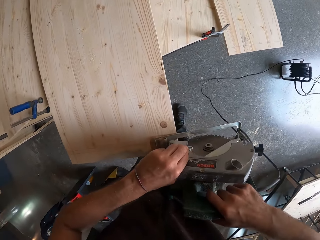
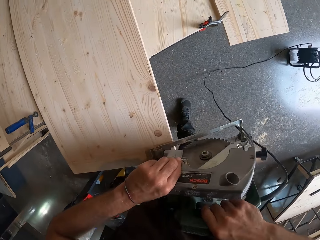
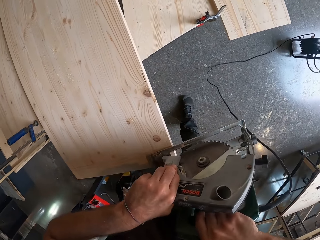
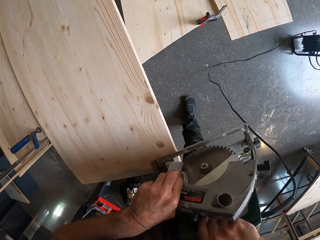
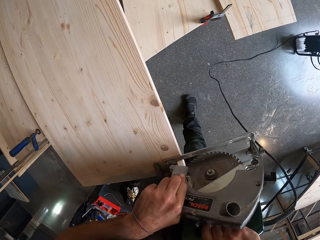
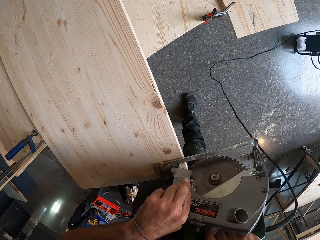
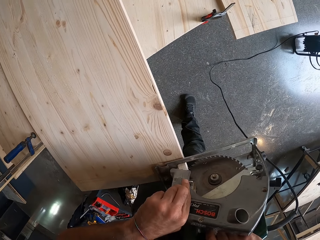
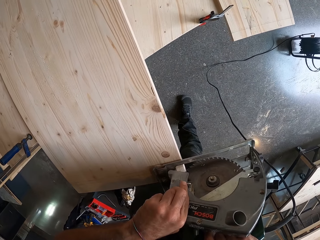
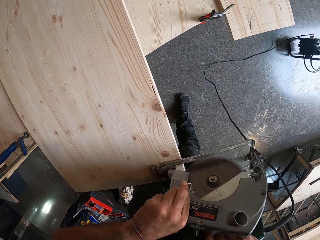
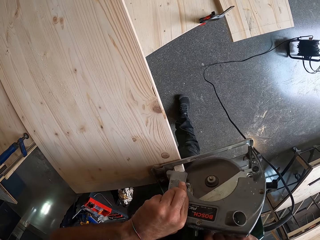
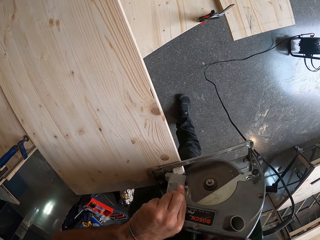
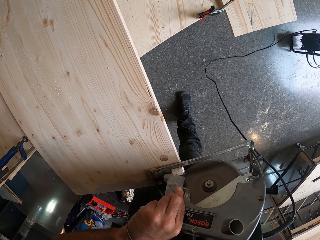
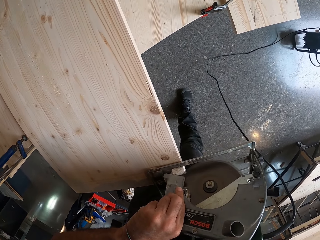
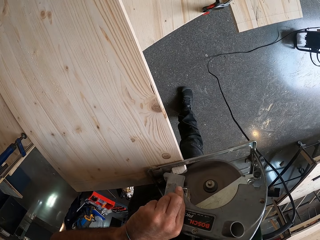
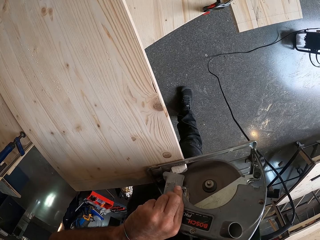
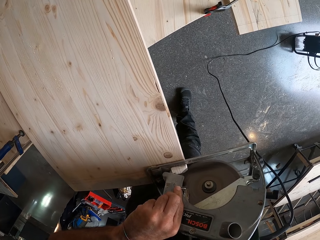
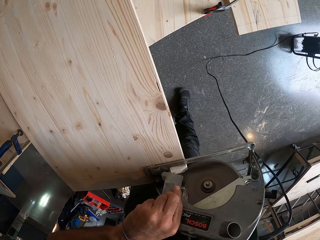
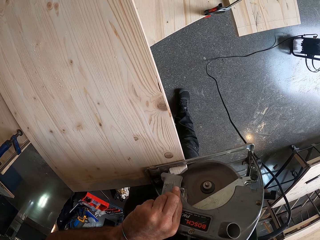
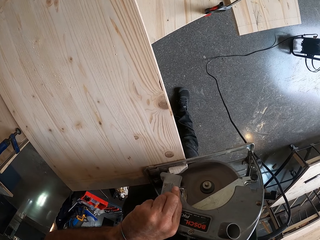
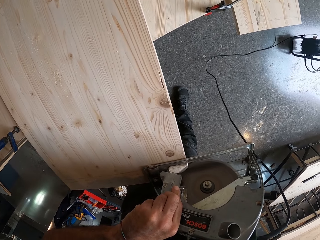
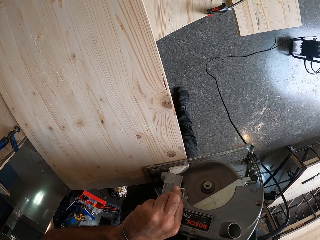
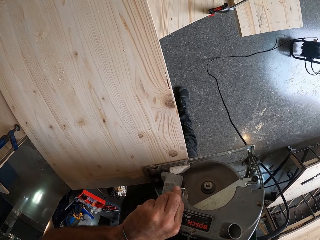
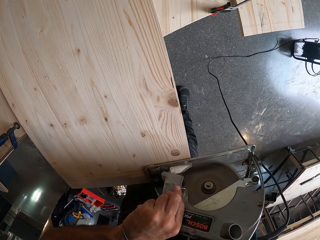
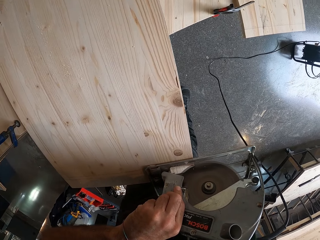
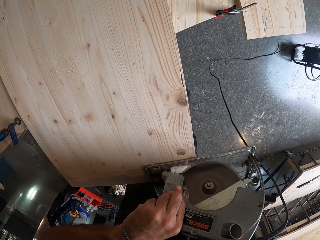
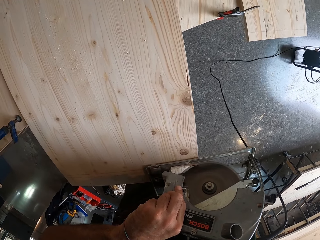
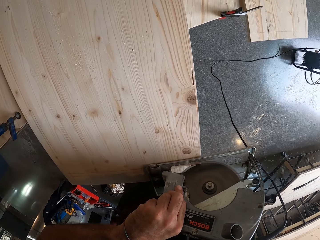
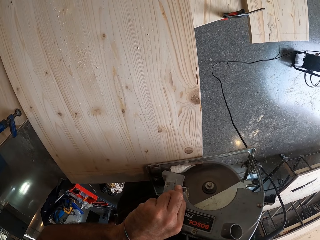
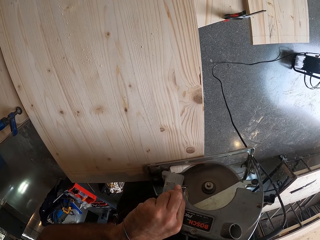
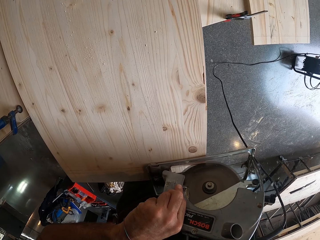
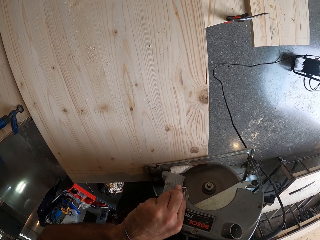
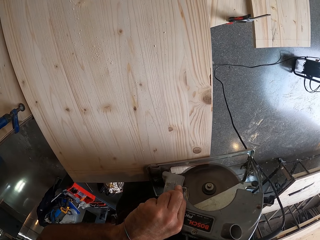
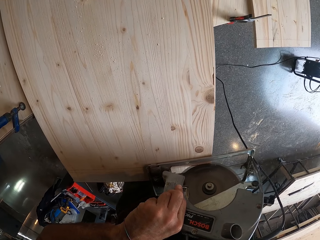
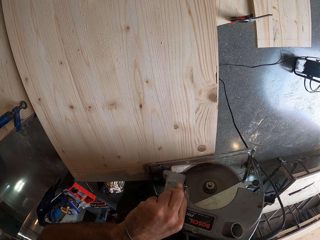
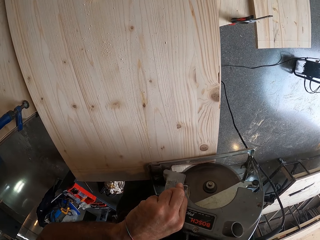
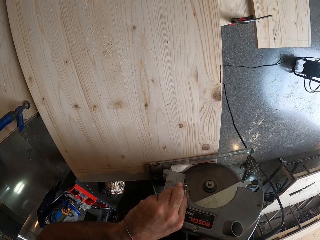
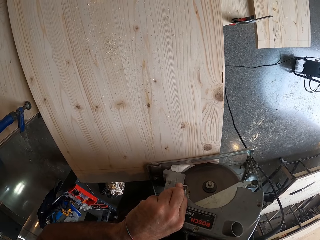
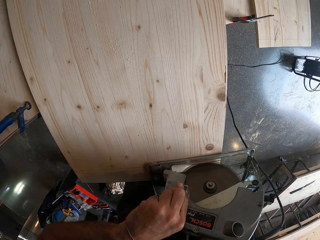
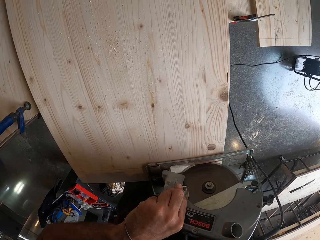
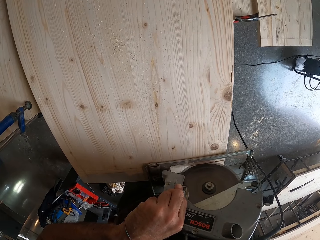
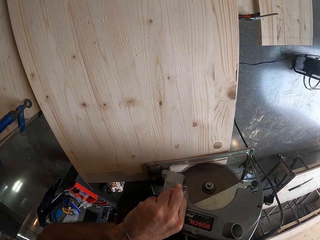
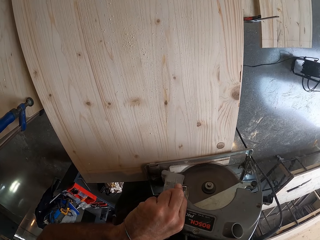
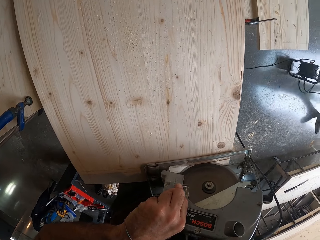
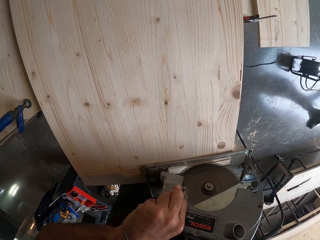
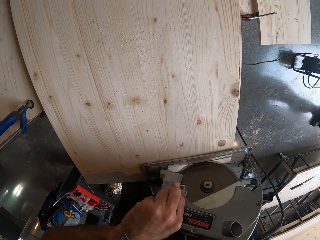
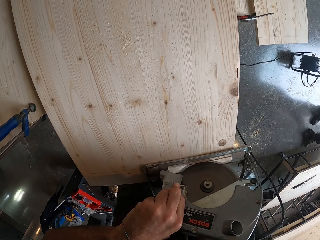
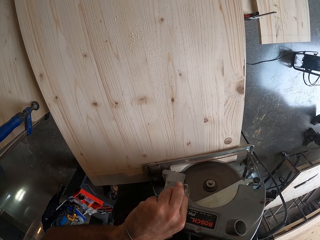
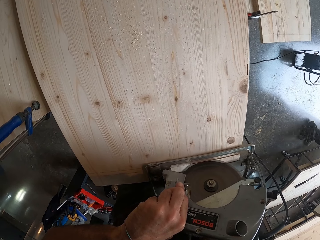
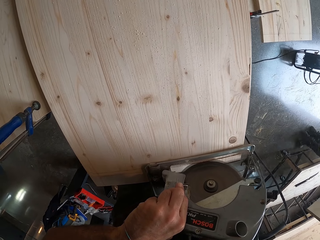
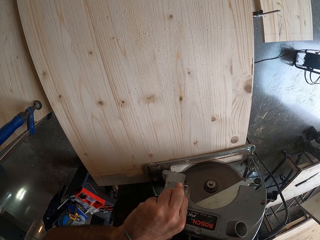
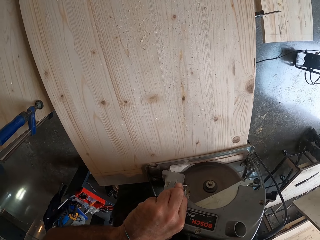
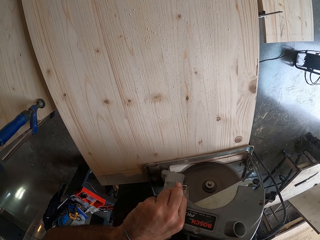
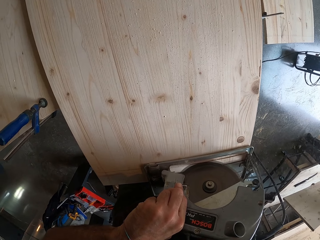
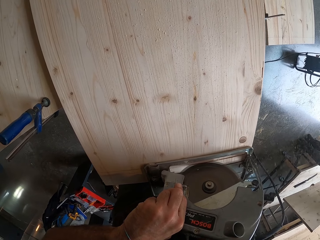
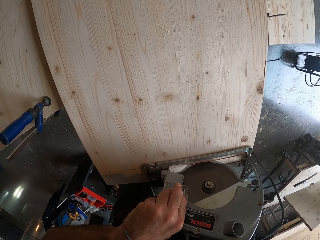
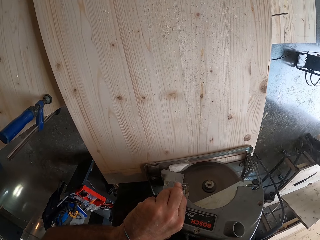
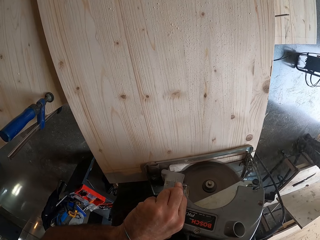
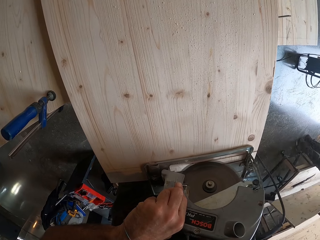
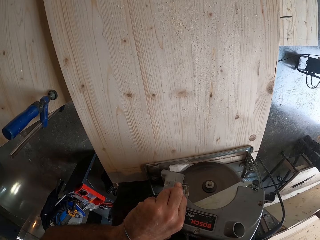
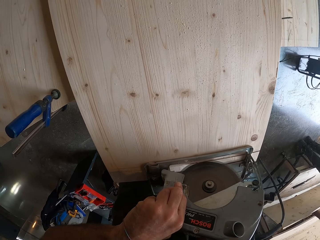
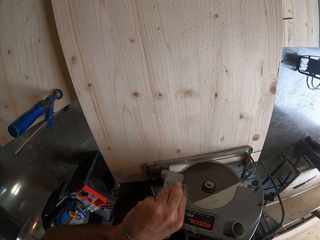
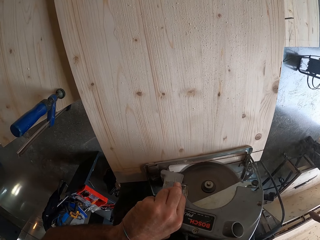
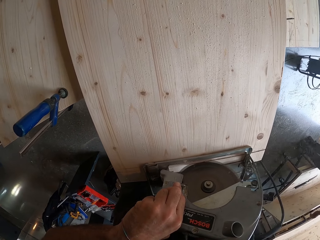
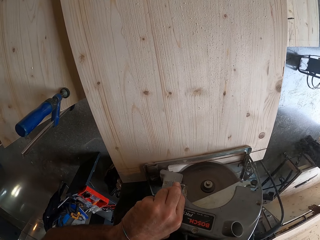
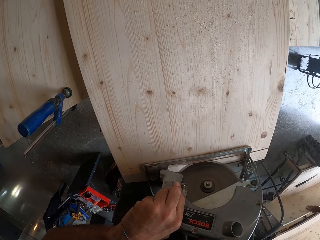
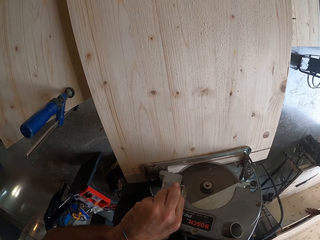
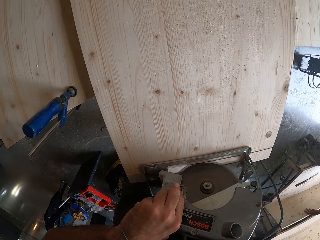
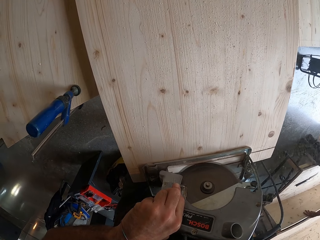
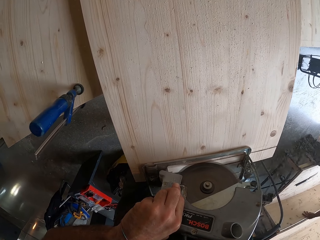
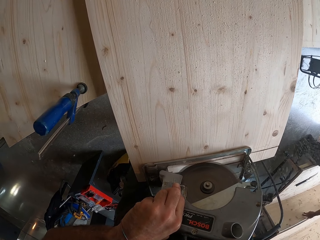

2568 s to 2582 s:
The camera wearer cuts the wooden plank with the electric saw with both hands. The man moves some wood with both hands.

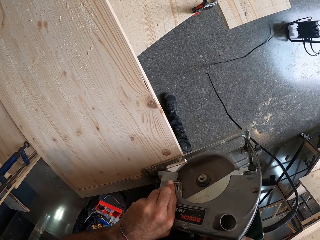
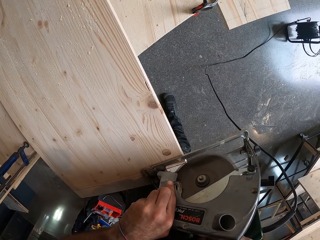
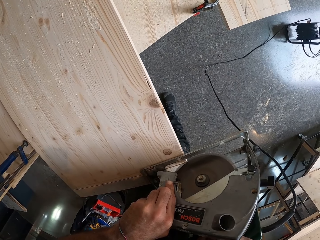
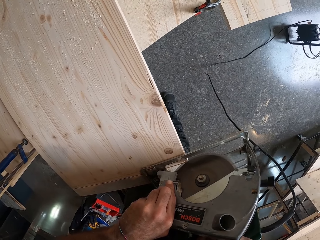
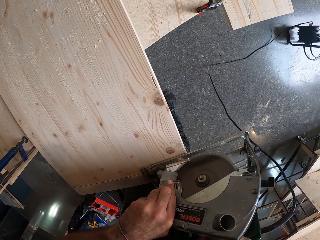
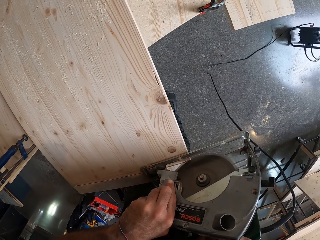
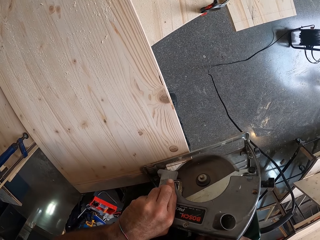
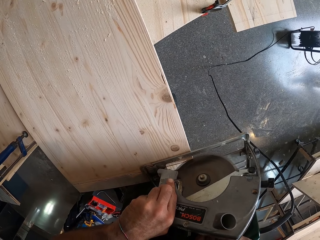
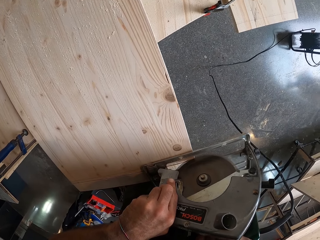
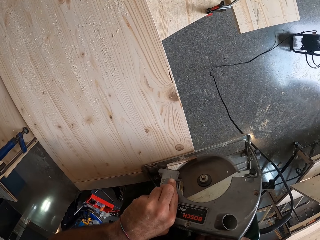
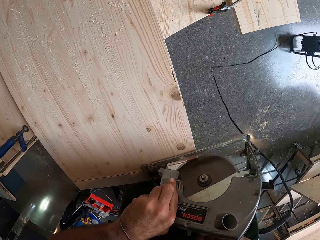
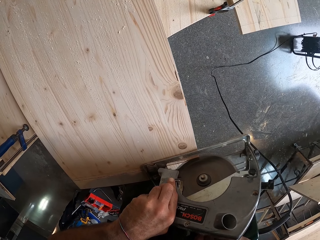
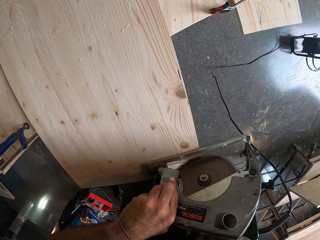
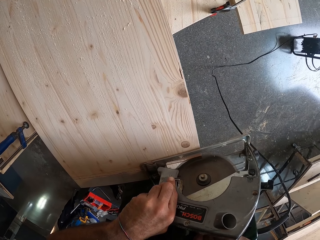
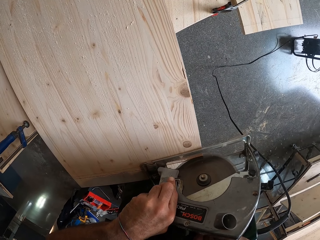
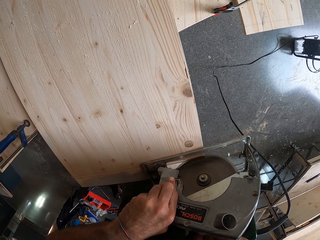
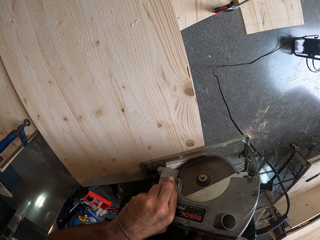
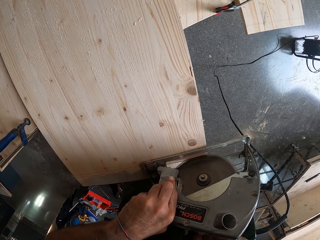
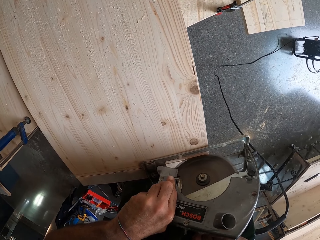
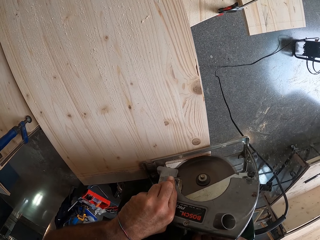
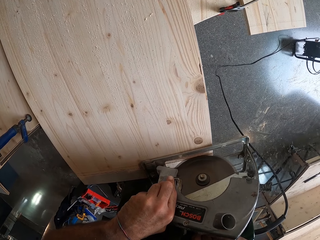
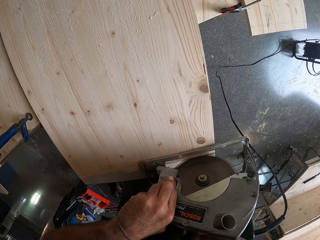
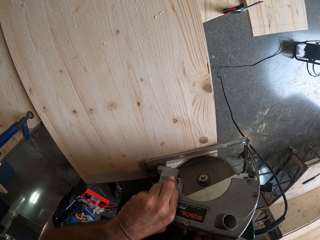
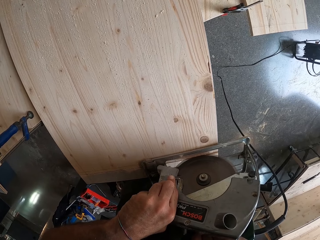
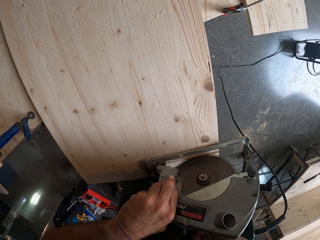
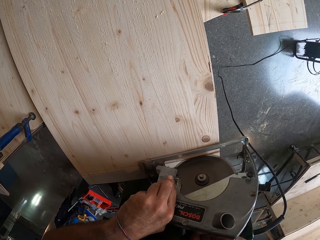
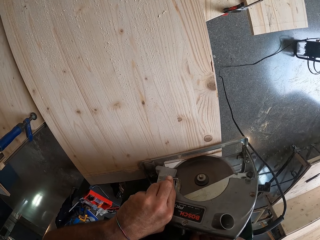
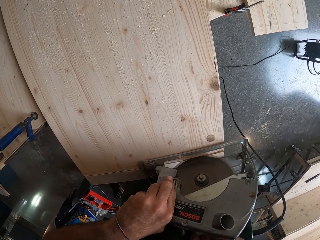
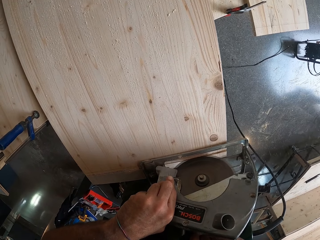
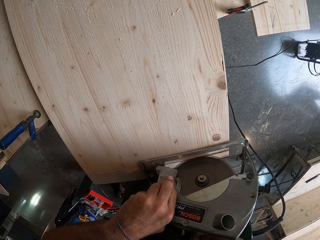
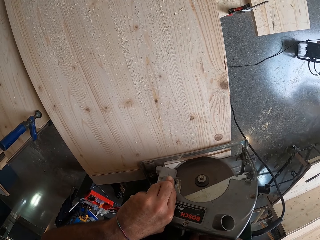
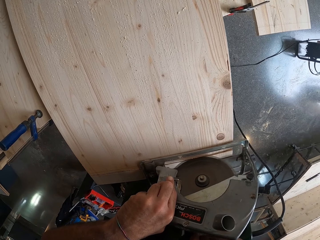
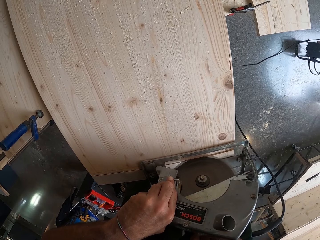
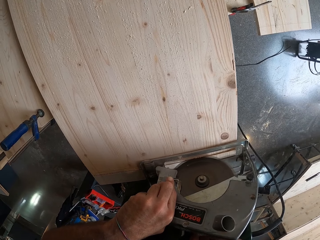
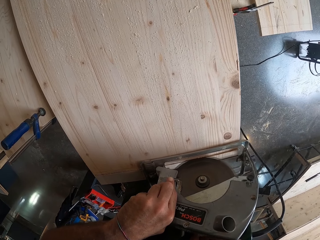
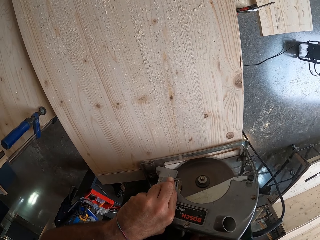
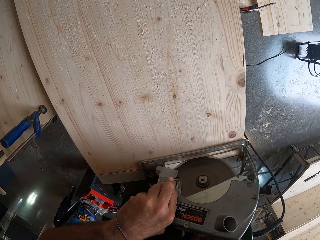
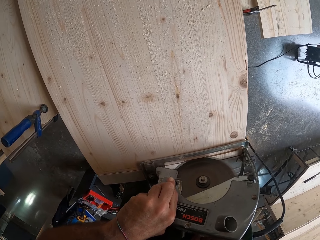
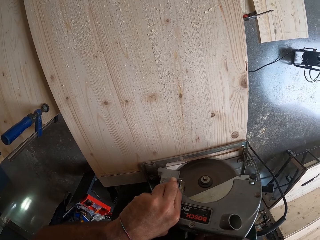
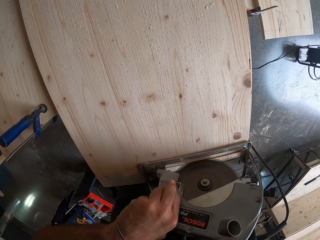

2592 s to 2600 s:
The man moves some wood with both hands.
